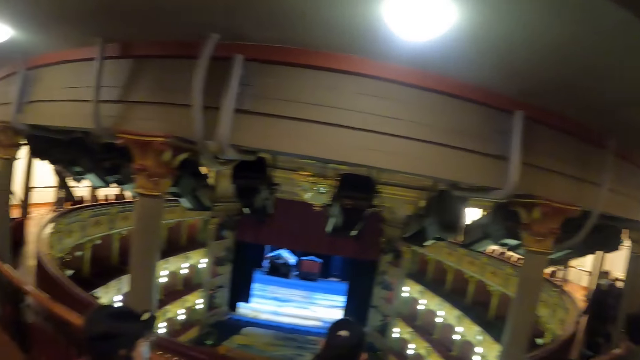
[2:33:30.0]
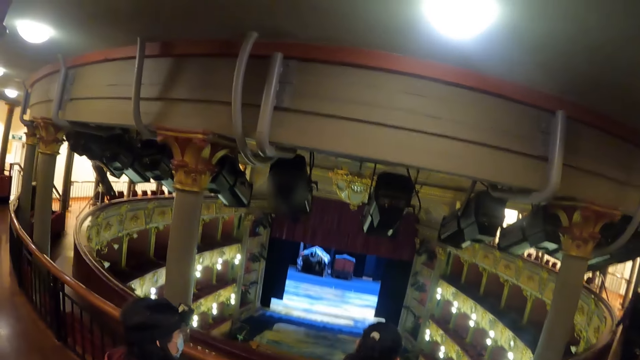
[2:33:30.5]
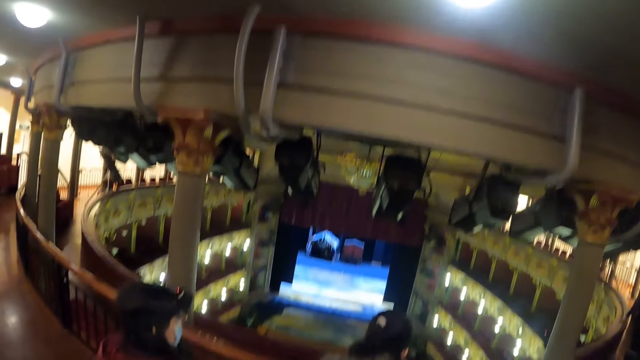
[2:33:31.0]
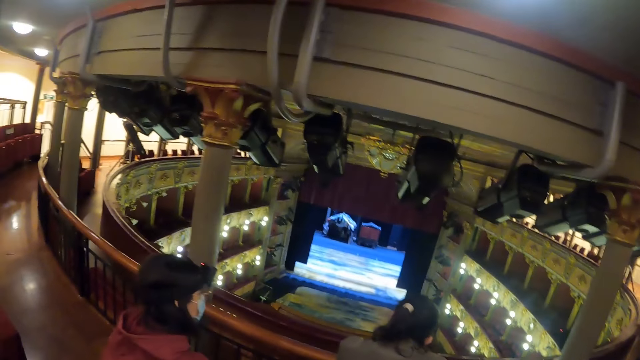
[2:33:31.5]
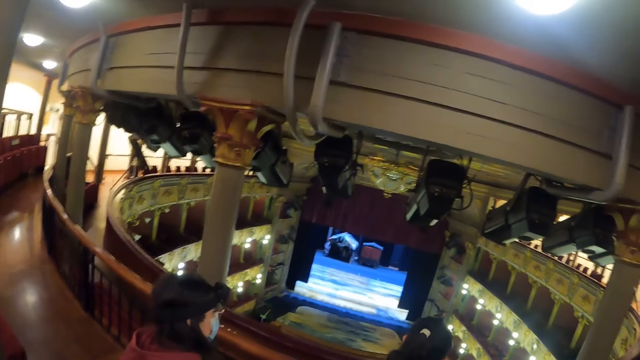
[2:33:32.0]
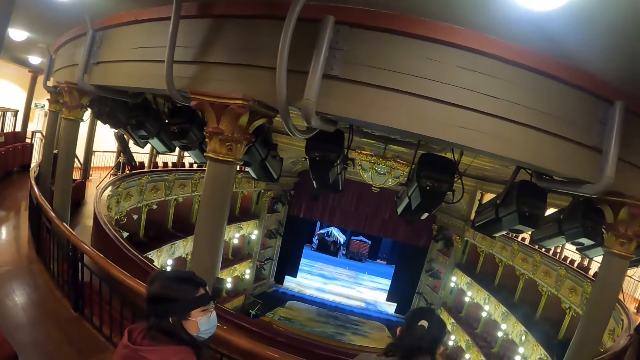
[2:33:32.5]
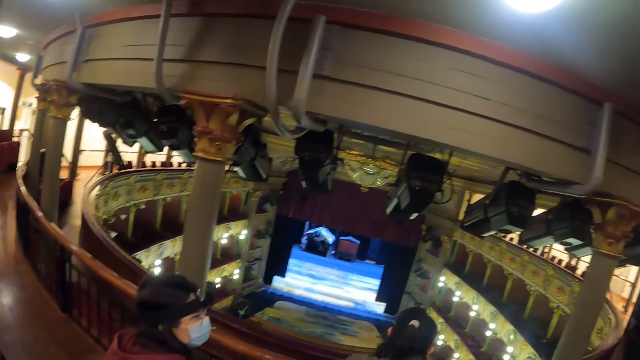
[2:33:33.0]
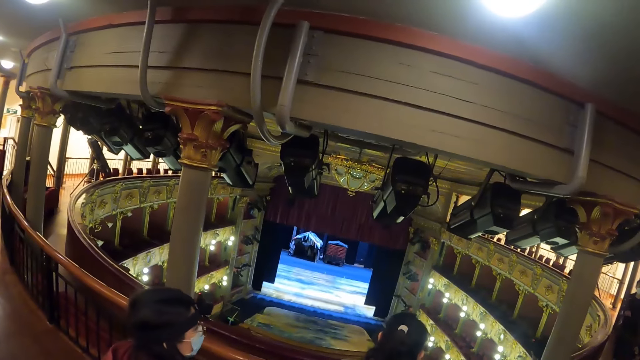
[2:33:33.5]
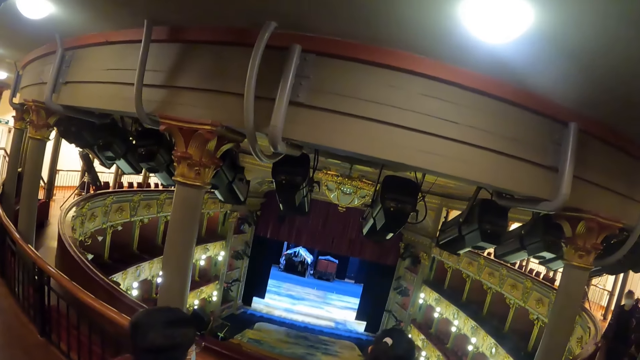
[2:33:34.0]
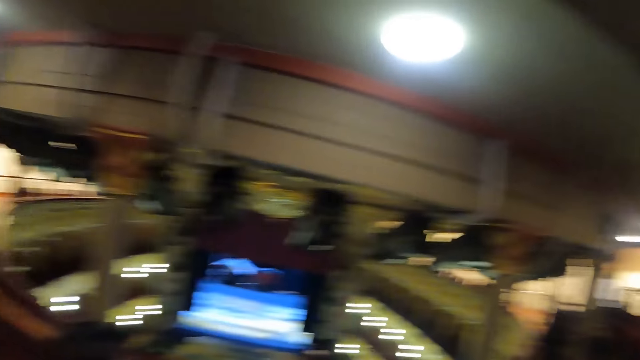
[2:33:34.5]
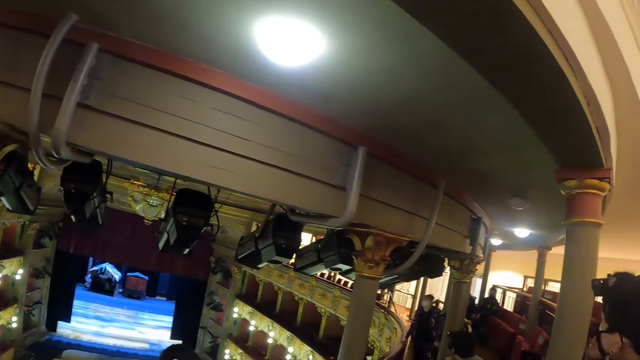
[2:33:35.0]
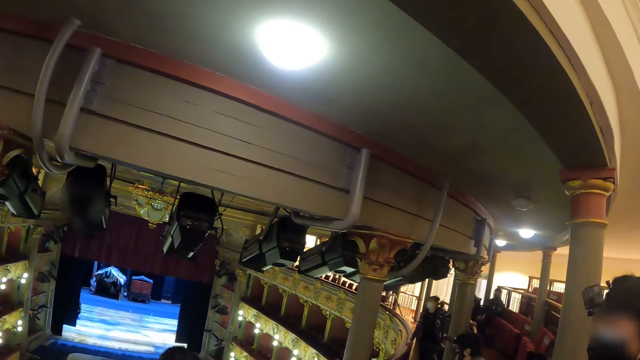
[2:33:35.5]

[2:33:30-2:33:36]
The camera wearer looks around.

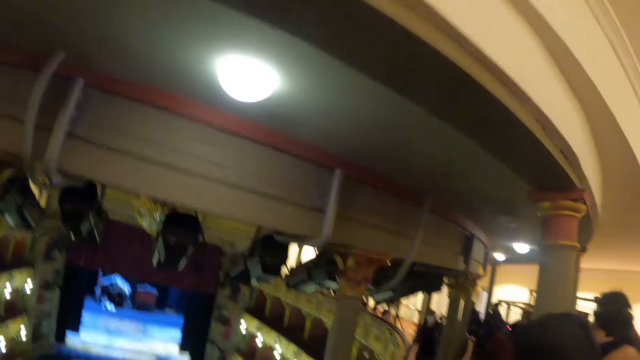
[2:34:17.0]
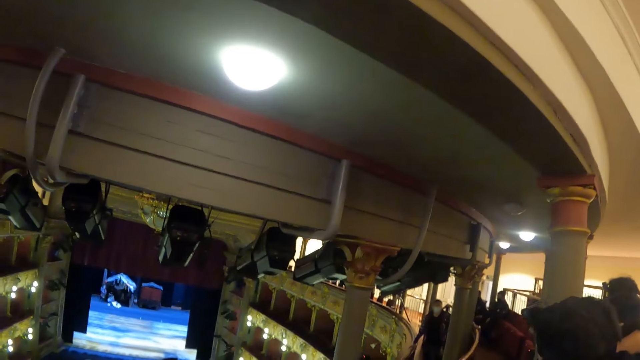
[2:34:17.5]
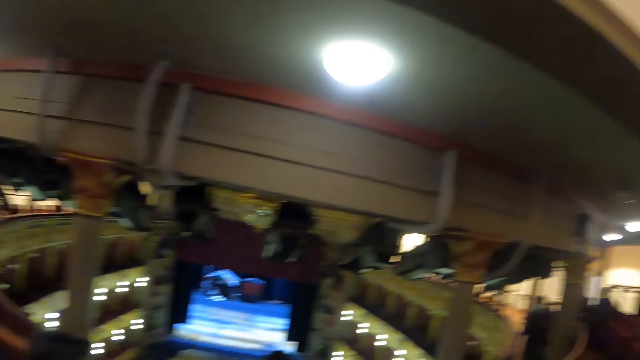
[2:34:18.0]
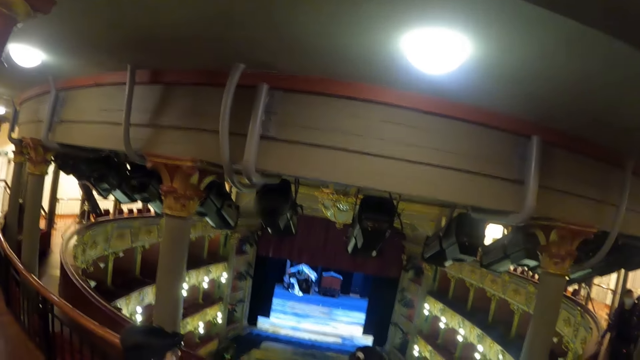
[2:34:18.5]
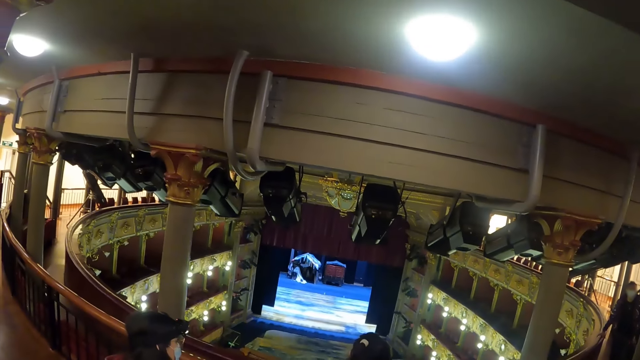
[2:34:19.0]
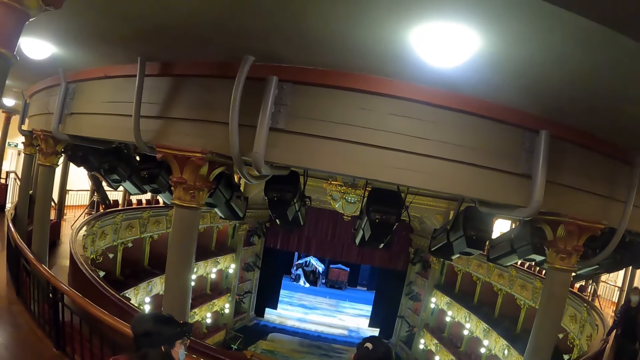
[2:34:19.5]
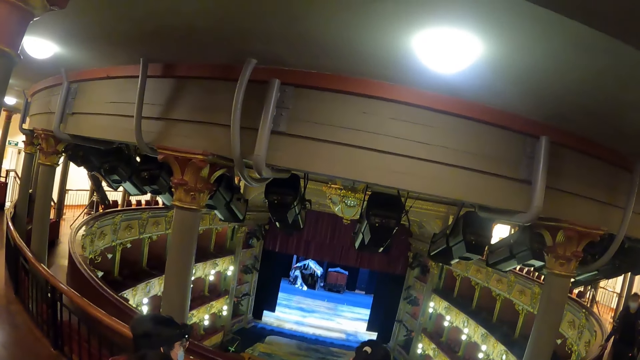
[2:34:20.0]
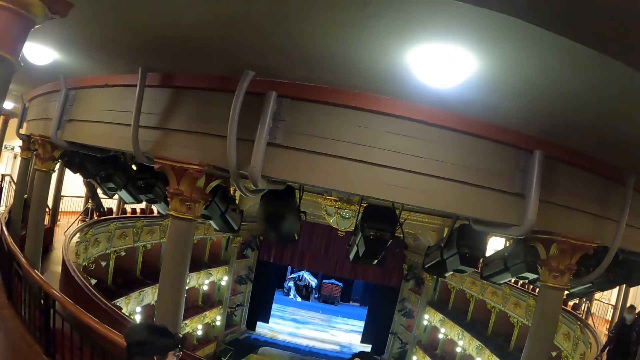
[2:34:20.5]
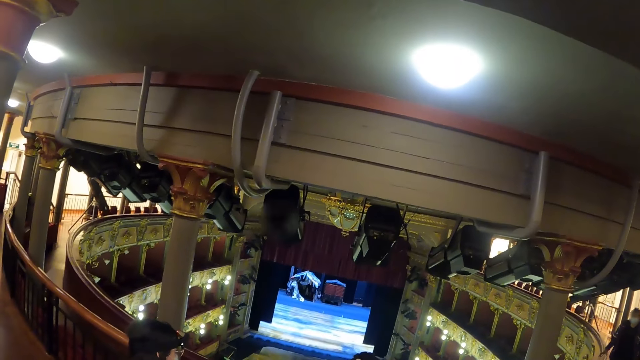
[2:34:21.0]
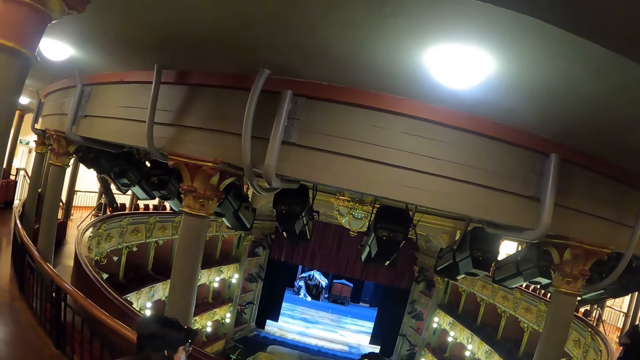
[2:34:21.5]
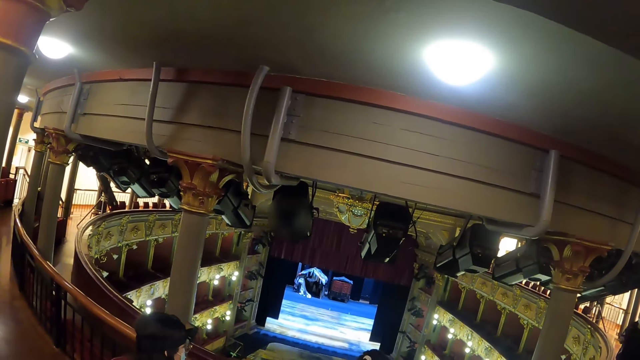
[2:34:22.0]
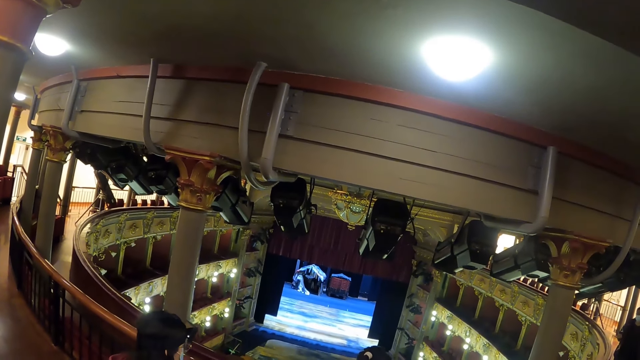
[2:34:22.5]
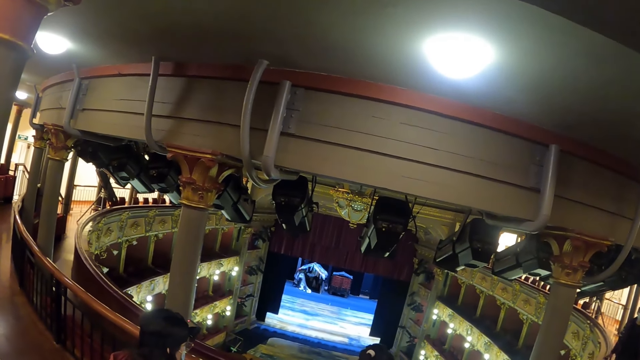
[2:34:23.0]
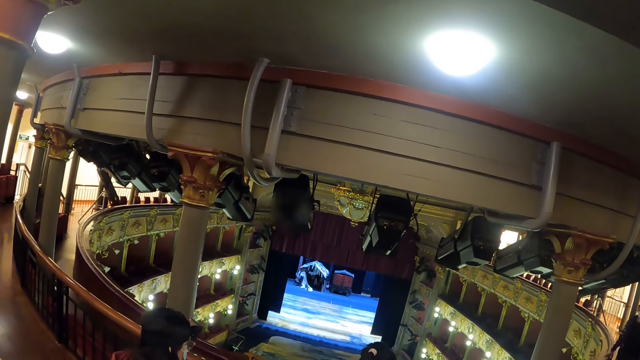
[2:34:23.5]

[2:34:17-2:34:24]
The camera wearer stares around.

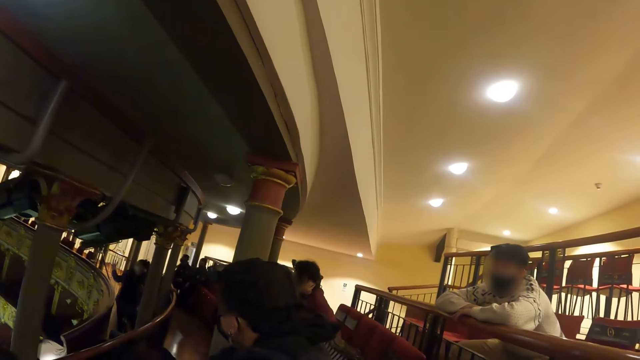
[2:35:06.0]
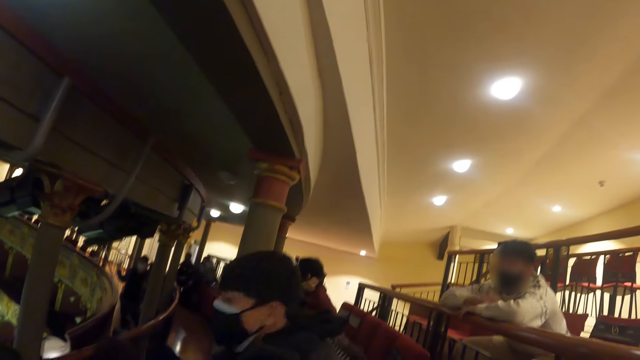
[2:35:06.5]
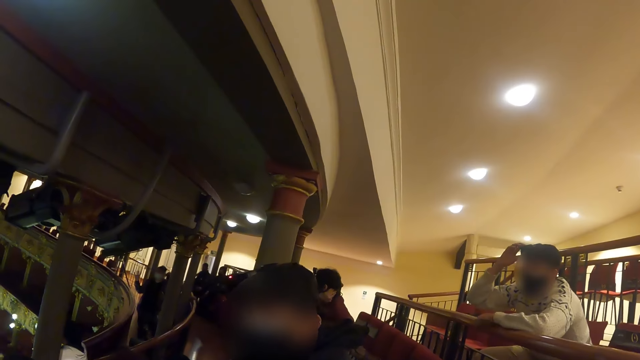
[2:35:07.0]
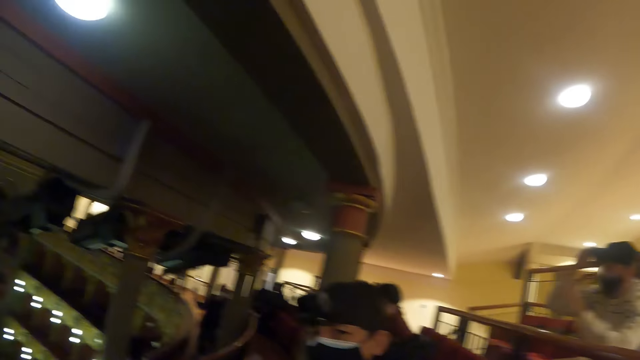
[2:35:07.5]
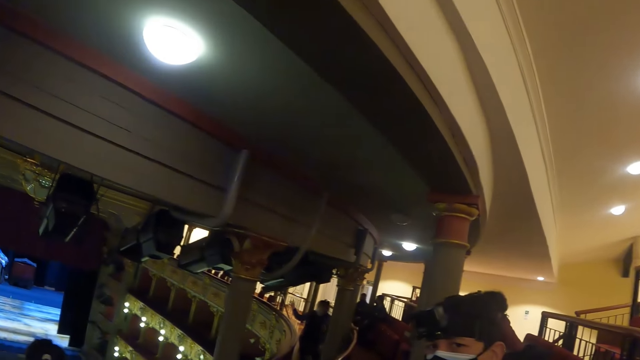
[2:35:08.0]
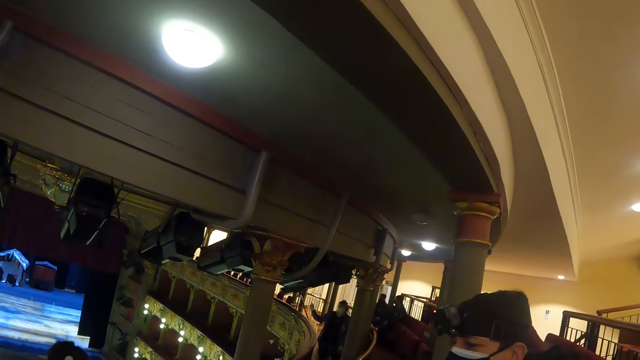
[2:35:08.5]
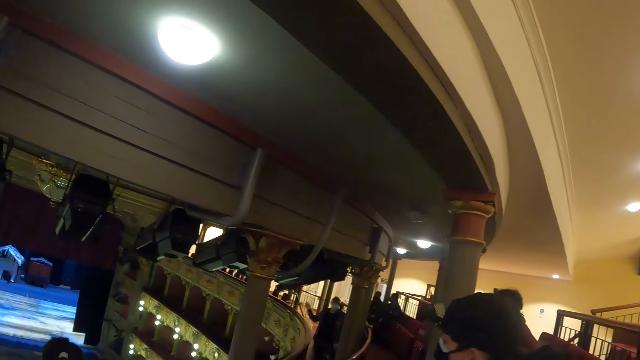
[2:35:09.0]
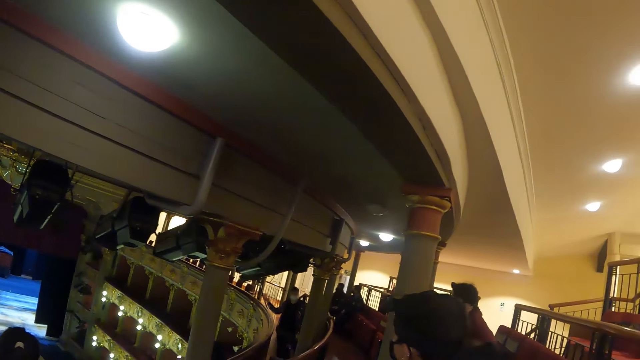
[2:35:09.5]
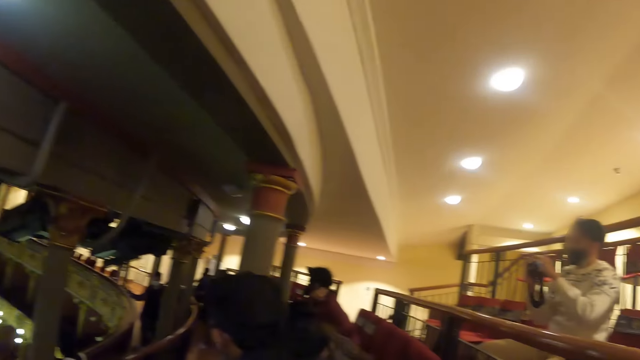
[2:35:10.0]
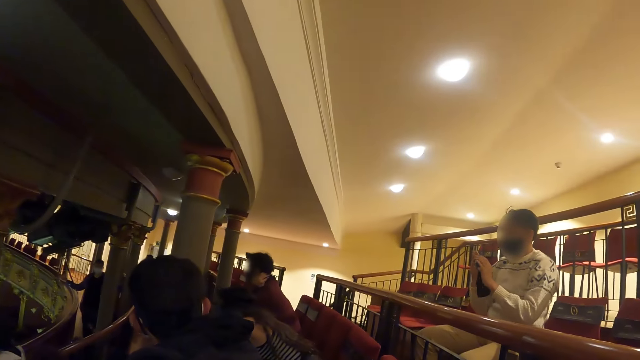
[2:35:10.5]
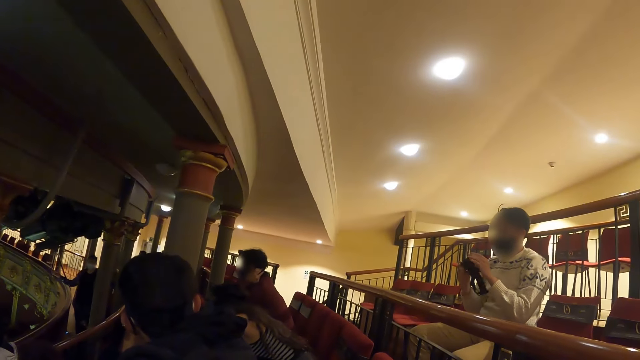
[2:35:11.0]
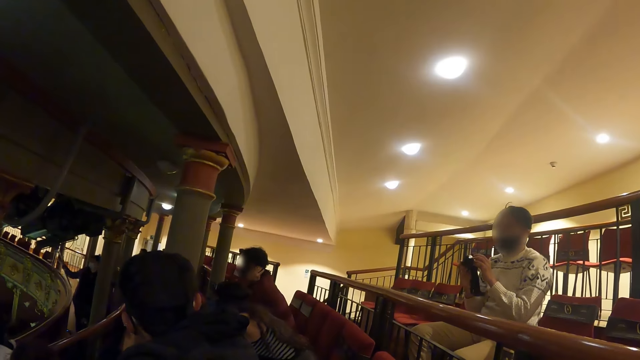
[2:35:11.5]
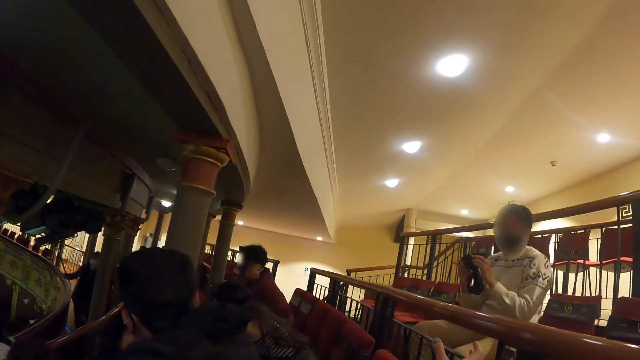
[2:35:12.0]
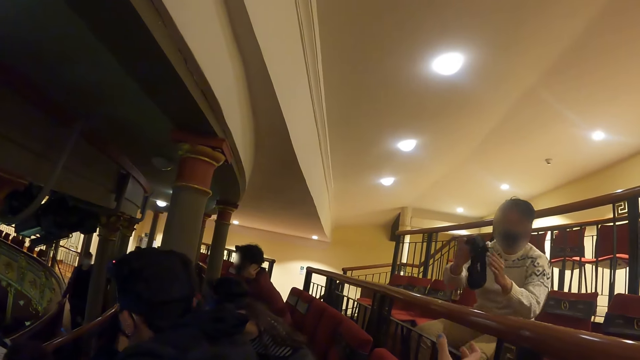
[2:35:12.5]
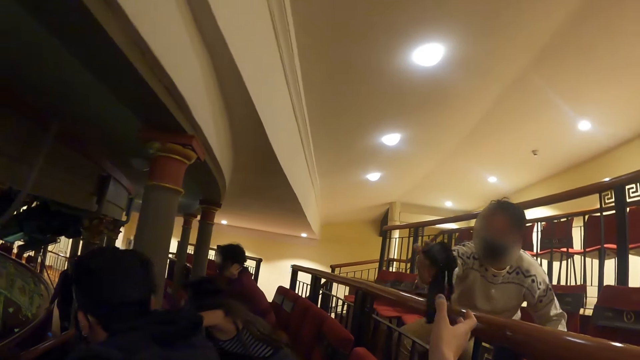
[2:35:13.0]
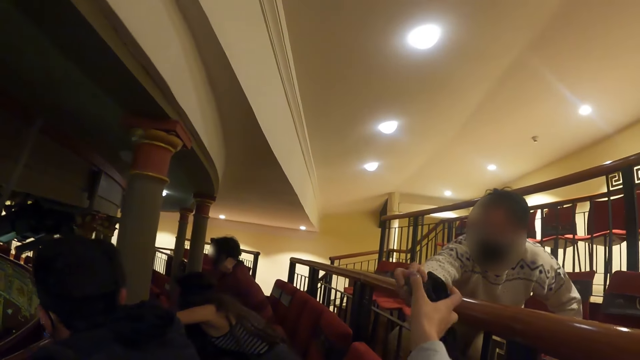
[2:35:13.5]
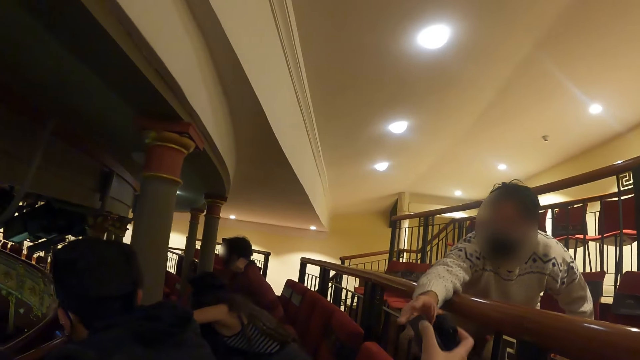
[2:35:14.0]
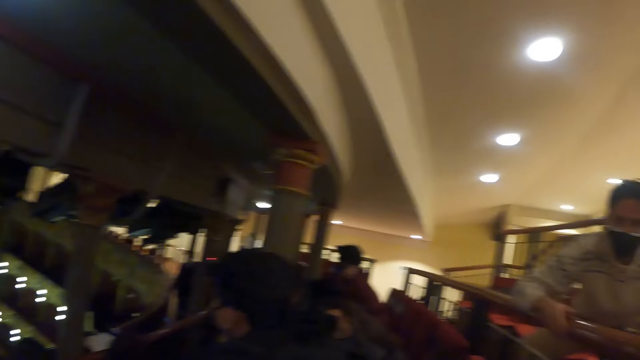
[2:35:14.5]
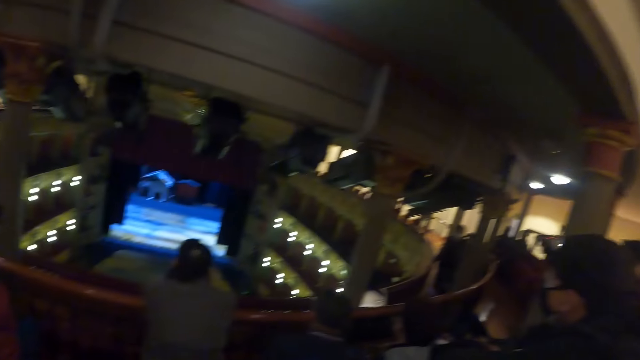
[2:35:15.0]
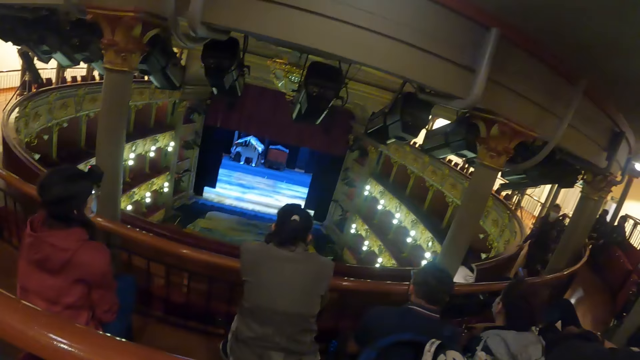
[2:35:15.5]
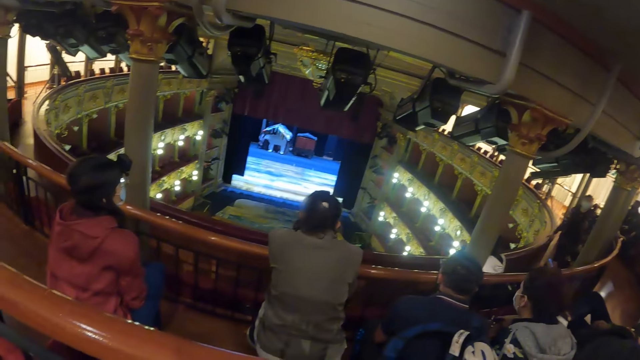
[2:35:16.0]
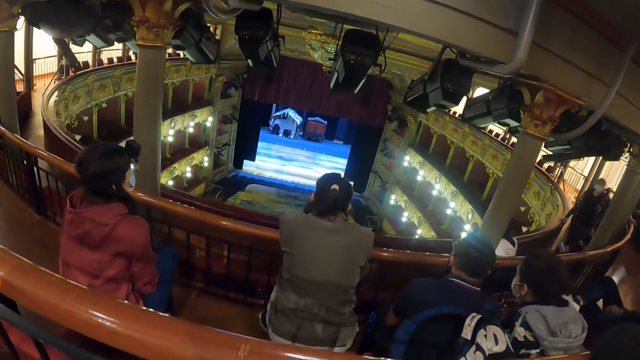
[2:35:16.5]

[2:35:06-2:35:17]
A person adjusts the camera. The camera wearer stares around. The person adjusts the camera. The camera wearer picks the camera from the person. The person hands another person the camera. The camera wearer stares around.
